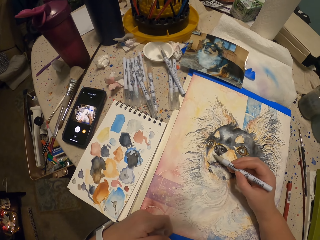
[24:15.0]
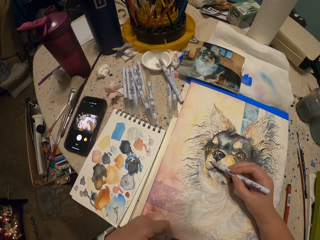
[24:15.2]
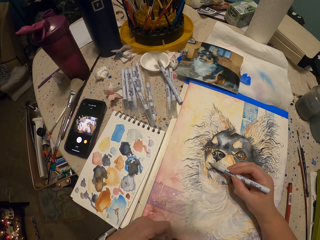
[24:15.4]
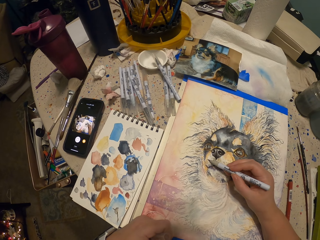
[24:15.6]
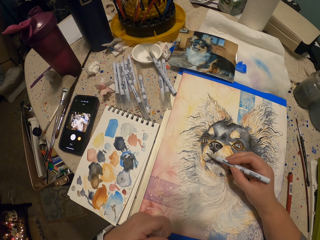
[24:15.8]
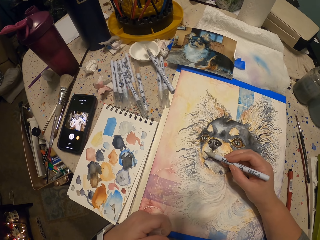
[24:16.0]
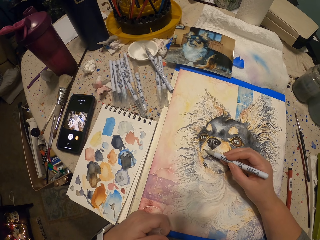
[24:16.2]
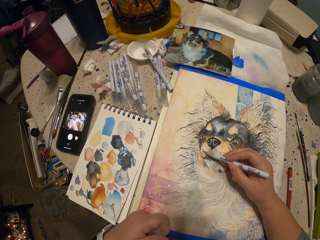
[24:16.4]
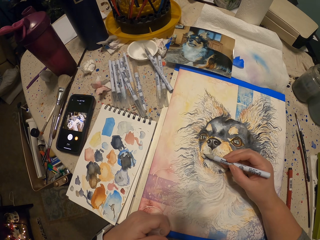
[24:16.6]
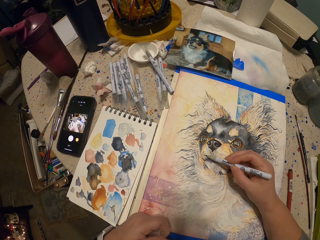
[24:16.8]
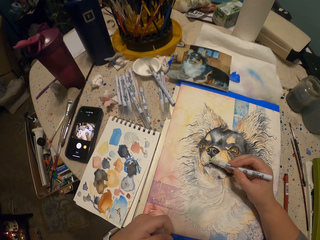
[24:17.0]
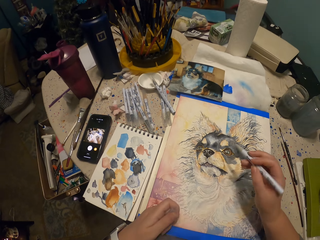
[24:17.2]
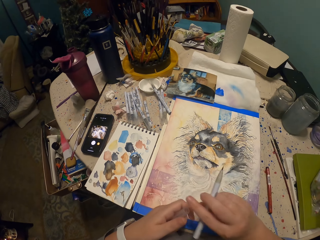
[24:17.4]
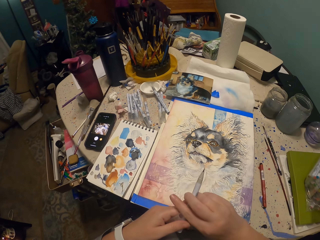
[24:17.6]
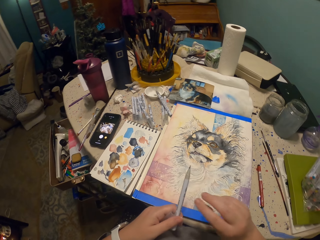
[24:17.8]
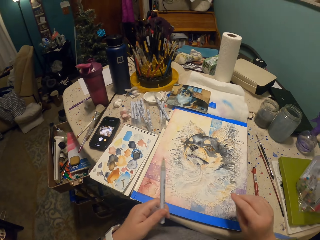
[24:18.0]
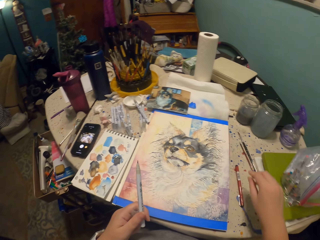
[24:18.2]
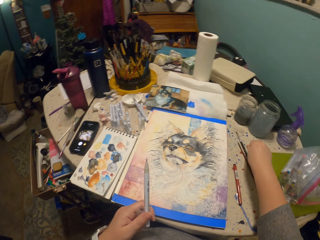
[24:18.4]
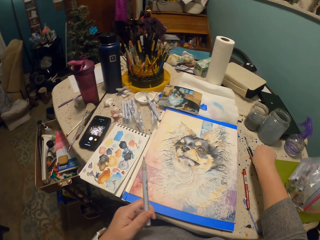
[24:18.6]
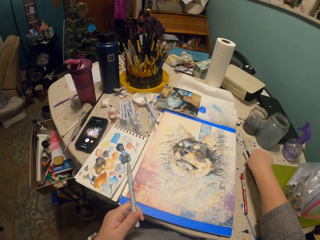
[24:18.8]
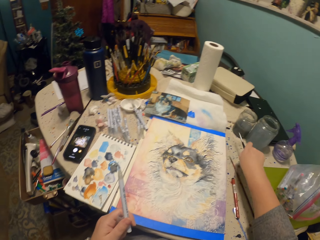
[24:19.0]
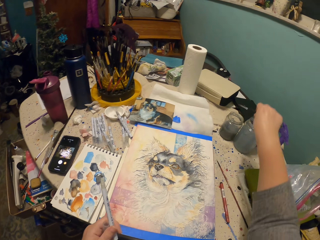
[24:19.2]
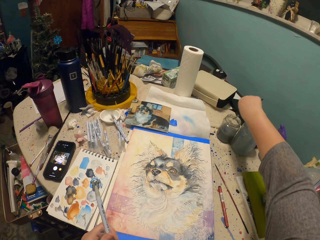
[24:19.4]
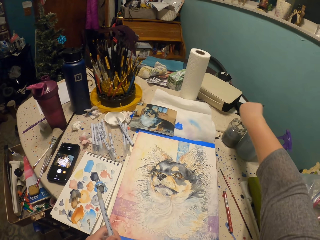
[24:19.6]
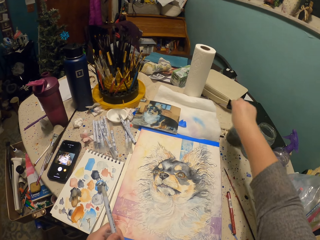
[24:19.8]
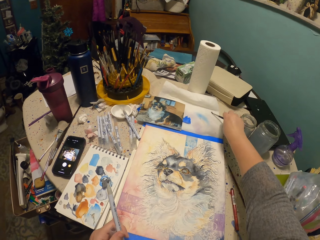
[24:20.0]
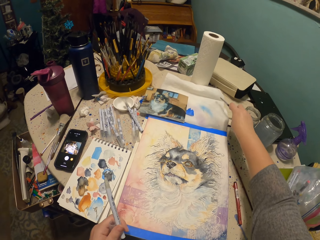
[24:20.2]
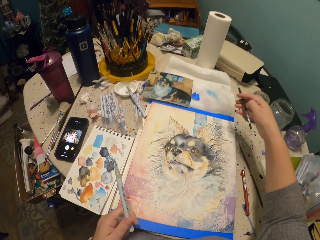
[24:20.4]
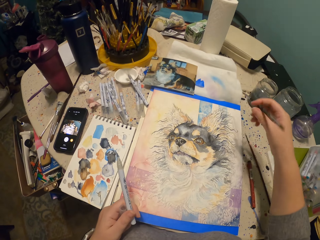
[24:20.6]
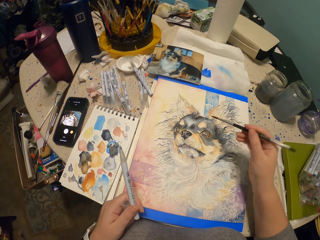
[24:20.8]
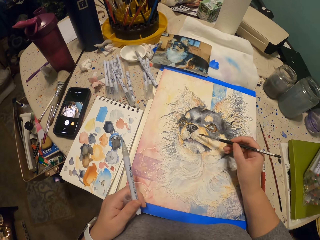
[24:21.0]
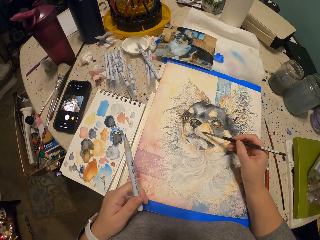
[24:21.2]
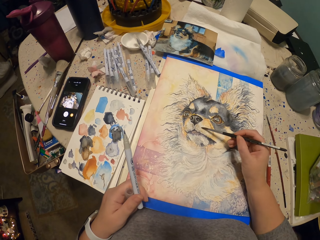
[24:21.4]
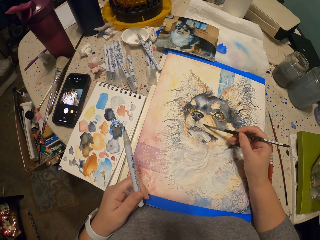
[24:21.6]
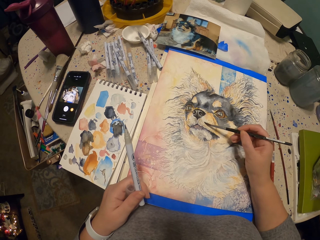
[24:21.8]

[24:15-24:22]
The camera wearer lifts a pen. They shade on the picture. They remove the hand. They hold the pen. They pick an ink pen or paint brush. They dip the pen in the ink. They remove excess ink. They paint on the book. They lift the paintbrush.

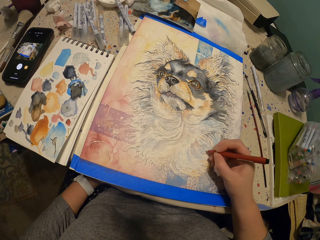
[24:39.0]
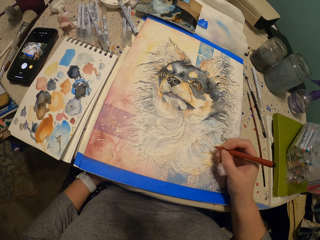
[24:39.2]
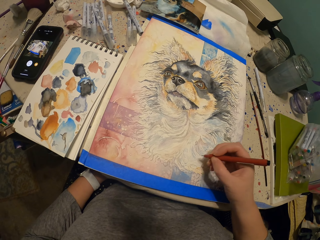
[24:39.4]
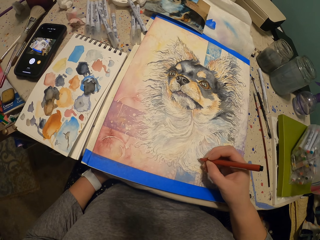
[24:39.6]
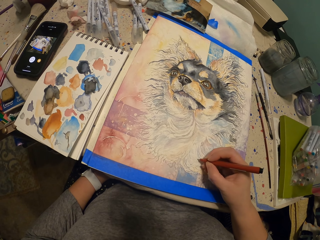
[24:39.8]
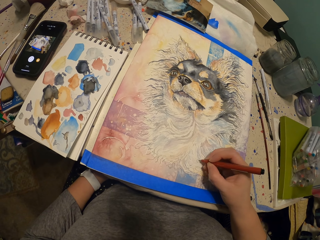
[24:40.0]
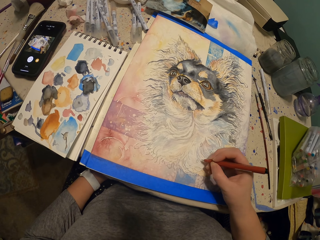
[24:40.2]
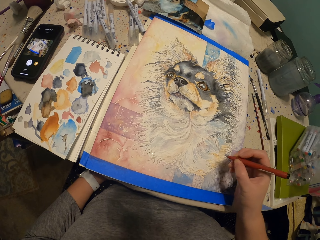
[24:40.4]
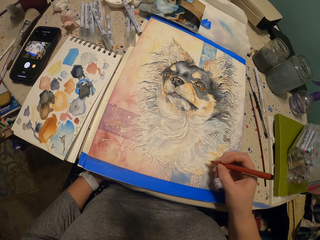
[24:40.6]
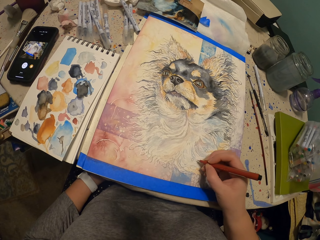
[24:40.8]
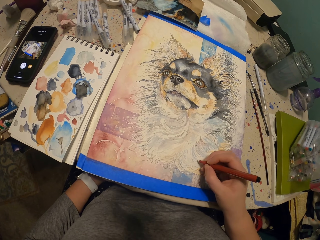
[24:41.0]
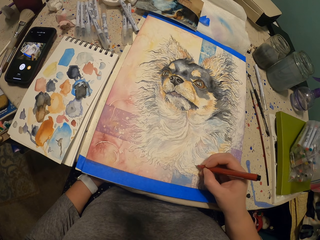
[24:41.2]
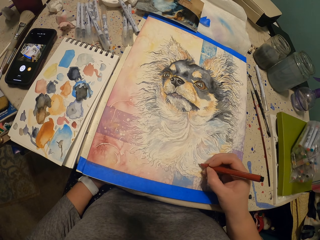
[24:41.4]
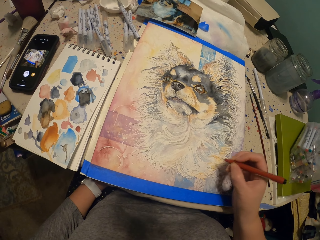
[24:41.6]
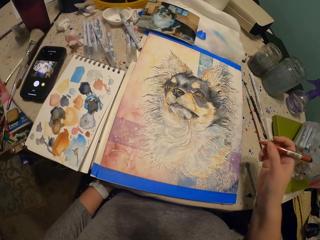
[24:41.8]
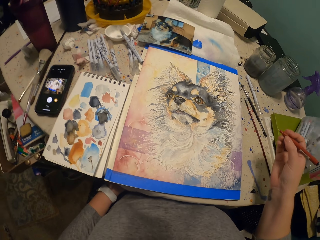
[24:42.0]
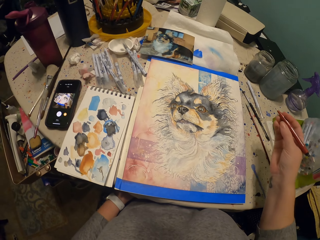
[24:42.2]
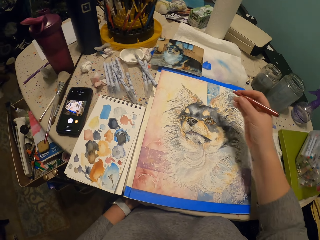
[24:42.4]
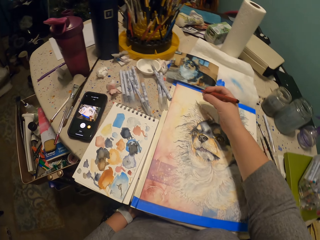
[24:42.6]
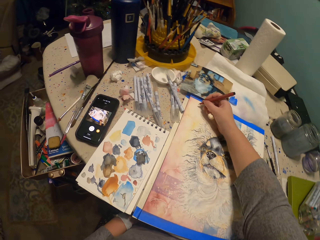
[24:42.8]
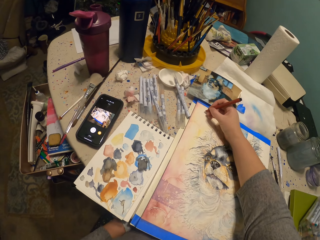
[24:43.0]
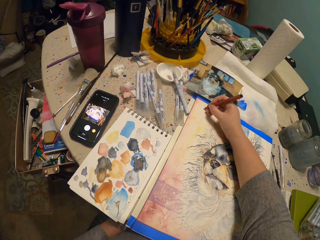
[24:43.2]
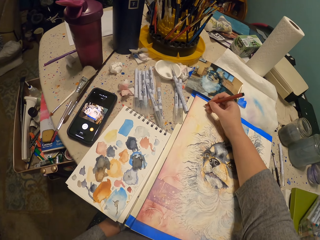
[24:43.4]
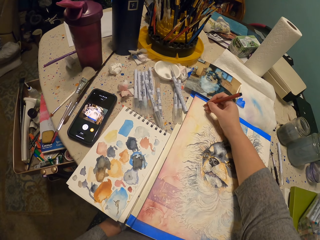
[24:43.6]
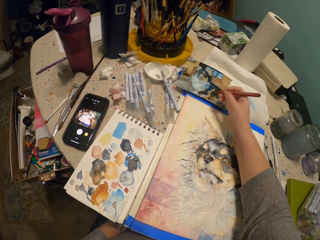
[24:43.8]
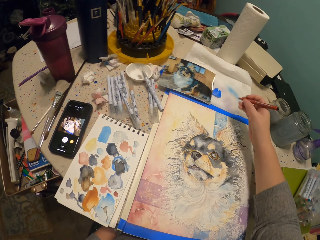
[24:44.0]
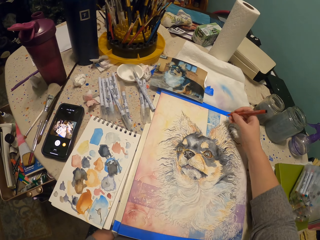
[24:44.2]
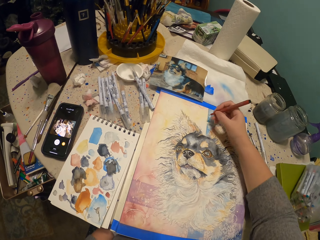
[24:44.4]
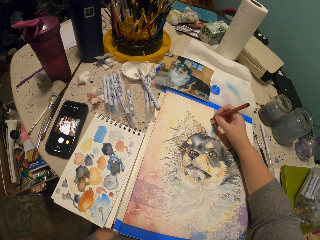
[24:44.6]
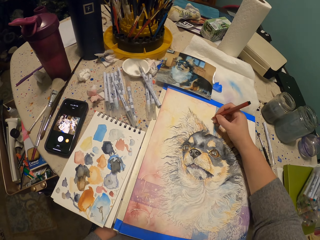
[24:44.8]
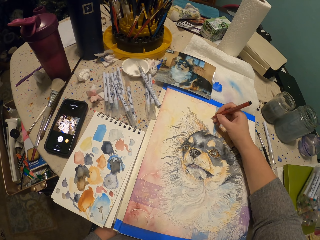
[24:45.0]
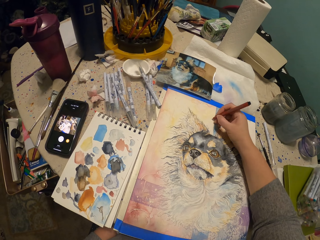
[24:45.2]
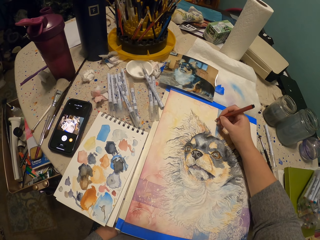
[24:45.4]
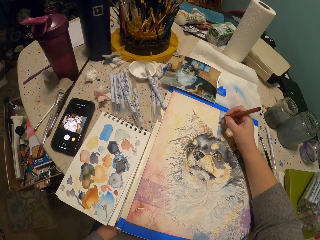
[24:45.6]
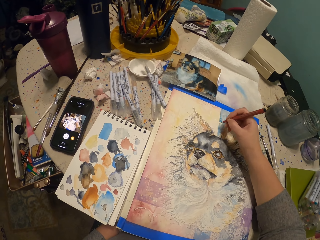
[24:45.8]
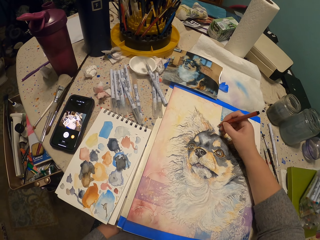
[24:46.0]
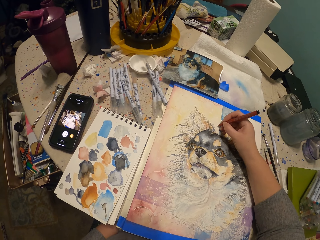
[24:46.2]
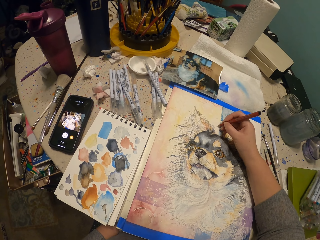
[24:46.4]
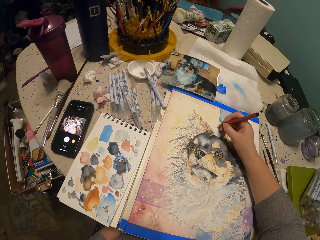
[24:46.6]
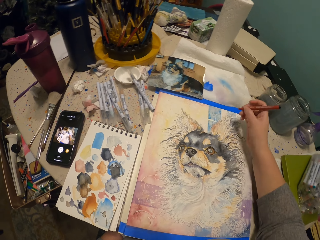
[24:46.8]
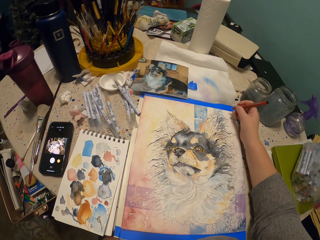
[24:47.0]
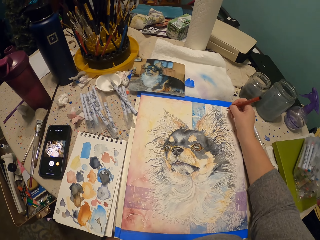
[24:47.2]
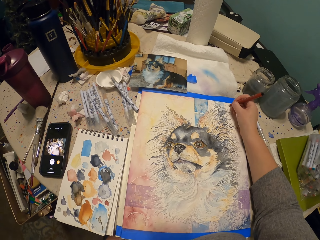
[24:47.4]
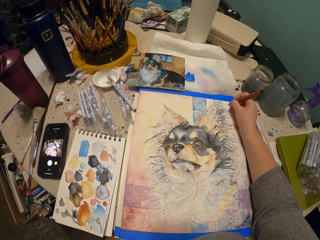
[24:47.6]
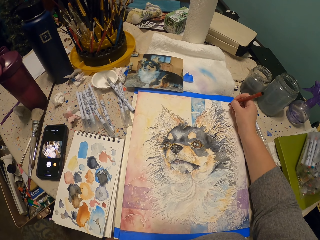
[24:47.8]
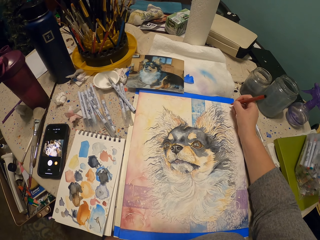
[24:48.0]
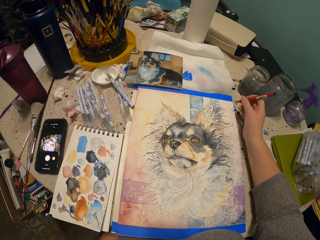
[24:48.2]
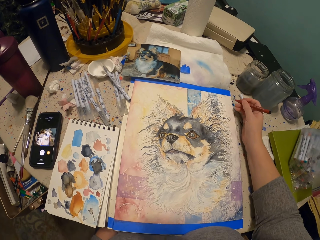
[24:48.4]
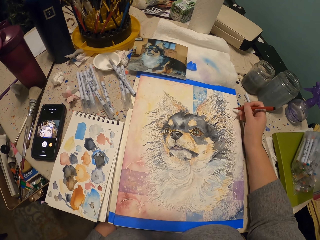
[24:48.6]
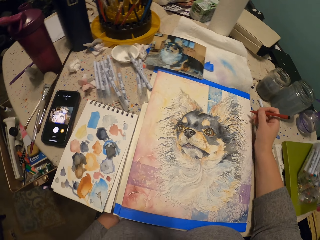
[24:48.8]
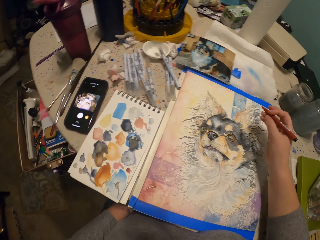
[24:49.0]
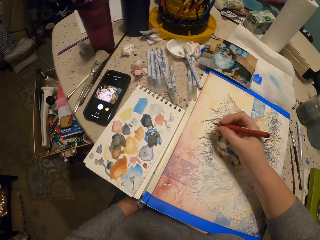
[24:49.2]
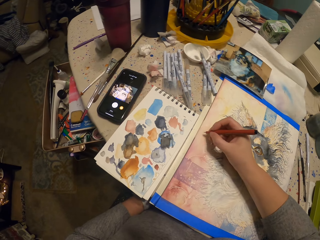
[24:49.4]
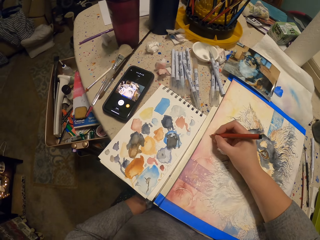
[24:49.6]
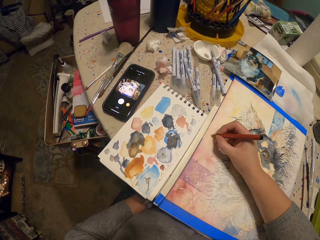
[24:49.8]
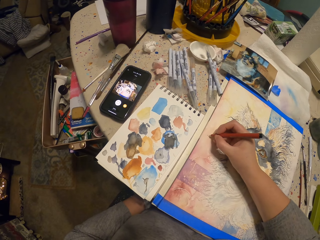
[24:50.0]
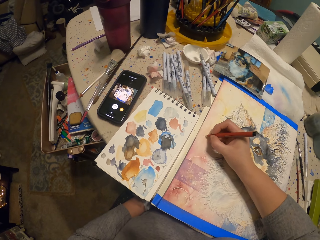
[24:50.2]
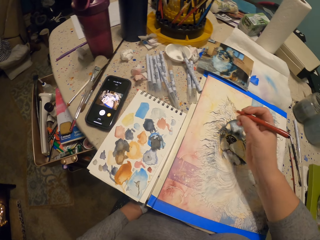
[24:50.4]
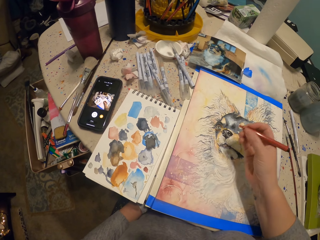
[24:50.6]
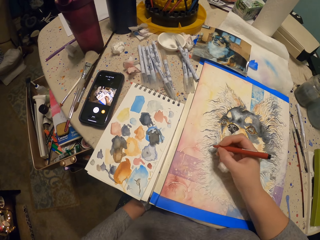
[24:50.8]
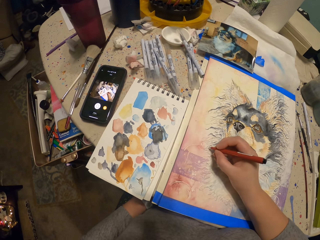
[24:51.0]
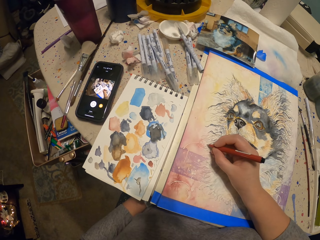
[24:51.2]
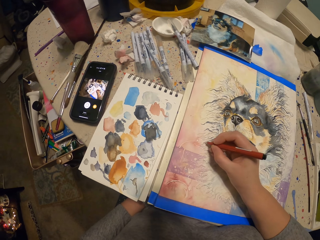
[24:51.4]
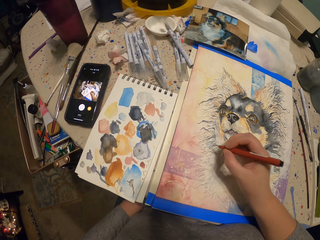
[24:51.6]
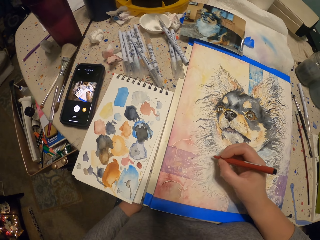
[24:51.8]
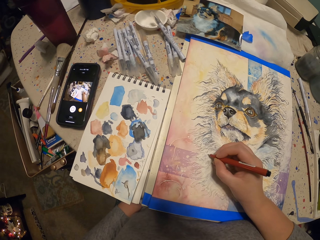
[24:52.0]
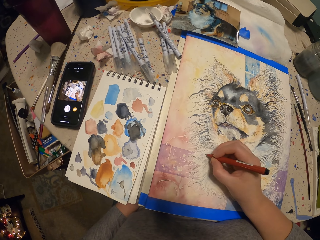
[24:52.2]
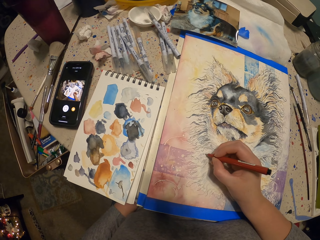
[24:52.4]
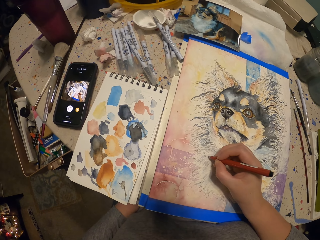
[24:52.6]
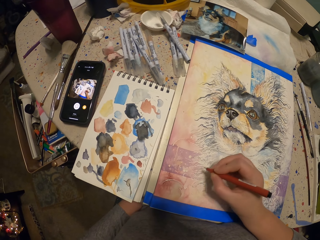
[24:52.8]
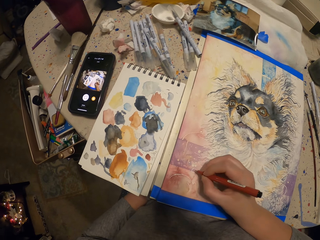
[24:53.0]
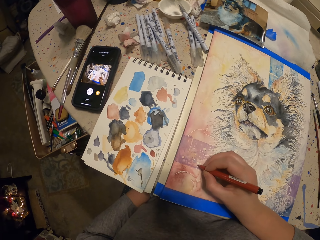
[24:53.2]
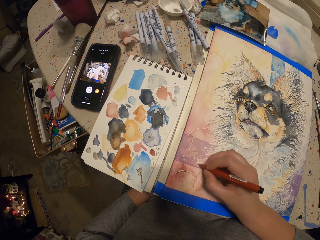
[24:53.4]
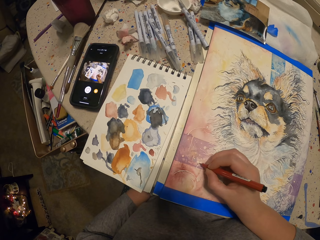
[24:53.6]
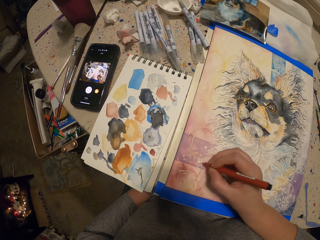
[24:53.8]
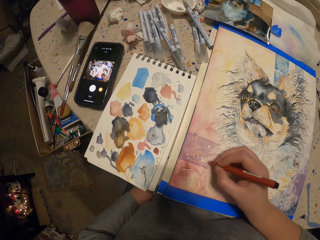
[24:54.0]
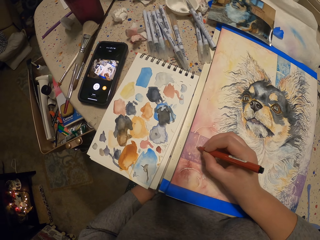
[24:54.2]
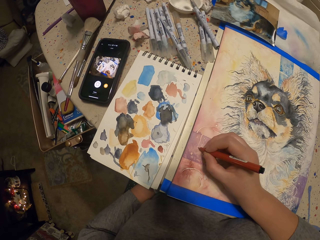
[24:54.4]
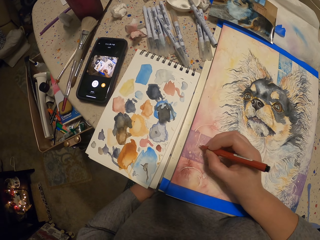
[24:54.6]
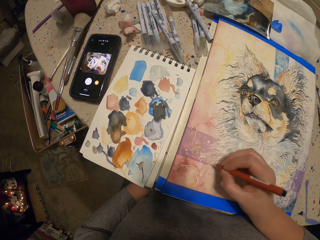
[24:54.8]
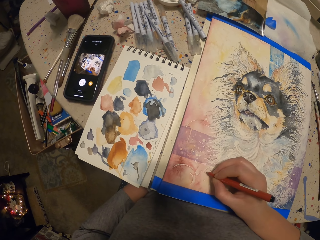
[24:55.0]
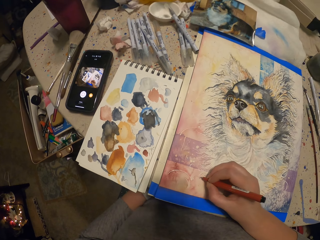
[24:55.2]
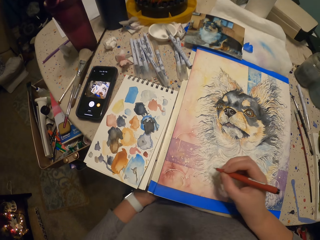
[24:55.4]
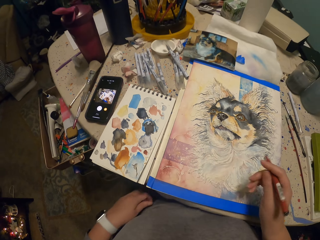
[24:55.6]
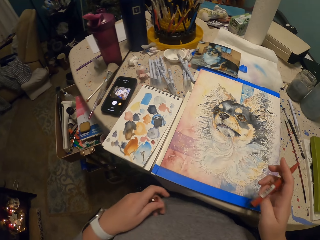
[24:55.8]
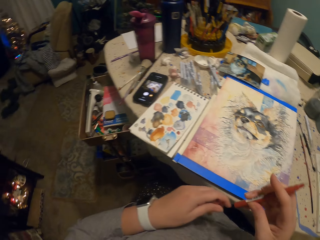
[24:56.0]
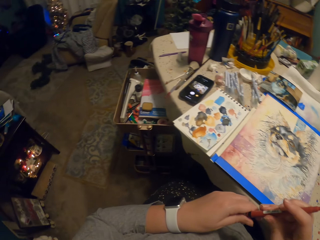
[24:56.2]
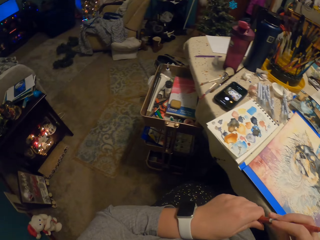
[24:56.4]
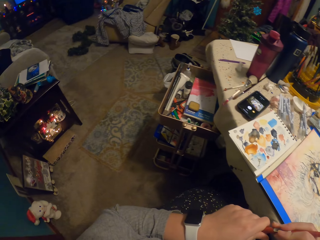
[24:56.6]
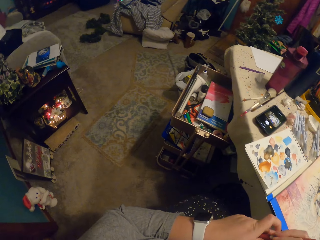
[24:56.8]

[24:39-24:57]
The camera wearer draws. They lift the pen. They draw. They move the hand. They draw. They remove the pen. They place the pen on the drawing. They scribble. They lift the hand. They write. They lift the pen. They draw. They move the hand. They draw. They move the hand. They lift the hand. They write. They lift the hand. They draw. They lift the pen. They draw. They lift the pen. They draw. They lift the pen. They move the hand. They lift the hand. They hold the pen. They put the lid on the pen.
